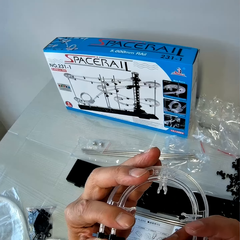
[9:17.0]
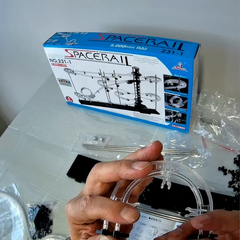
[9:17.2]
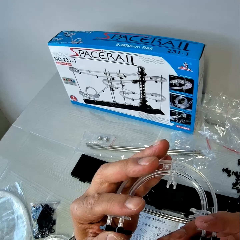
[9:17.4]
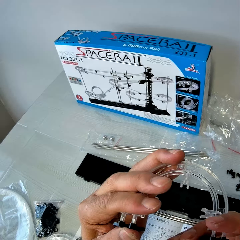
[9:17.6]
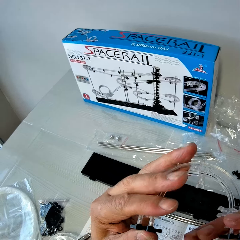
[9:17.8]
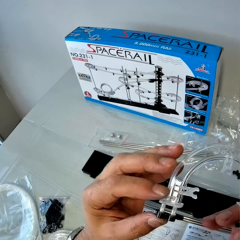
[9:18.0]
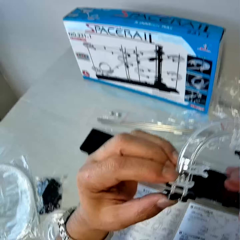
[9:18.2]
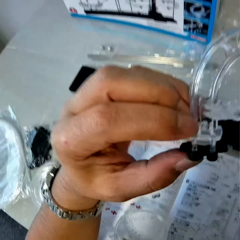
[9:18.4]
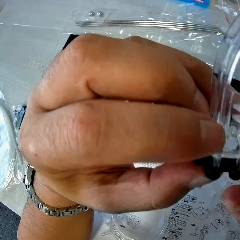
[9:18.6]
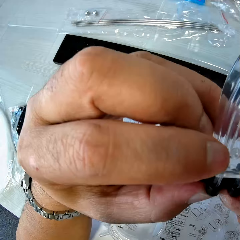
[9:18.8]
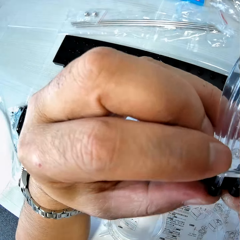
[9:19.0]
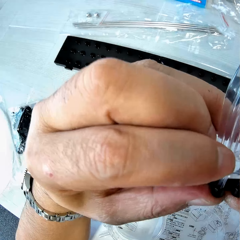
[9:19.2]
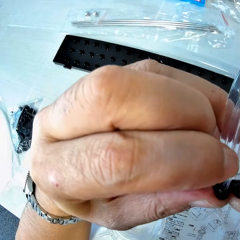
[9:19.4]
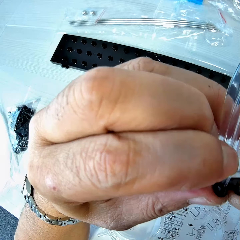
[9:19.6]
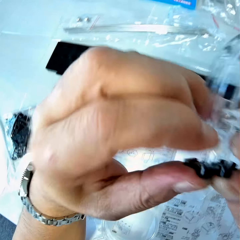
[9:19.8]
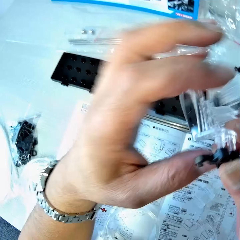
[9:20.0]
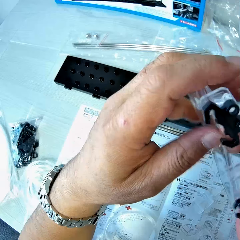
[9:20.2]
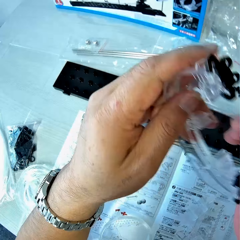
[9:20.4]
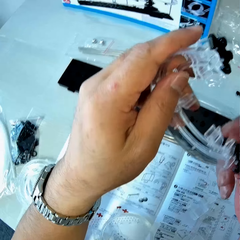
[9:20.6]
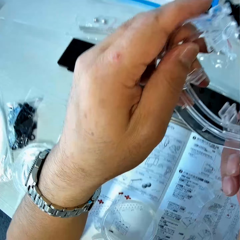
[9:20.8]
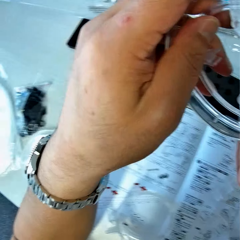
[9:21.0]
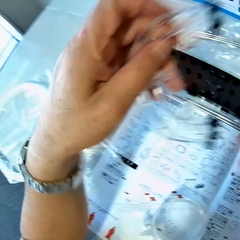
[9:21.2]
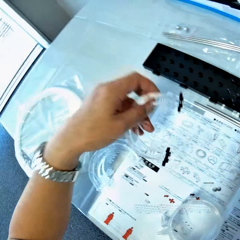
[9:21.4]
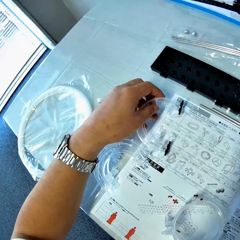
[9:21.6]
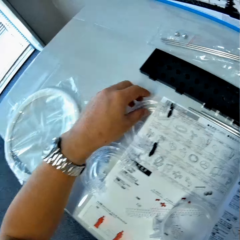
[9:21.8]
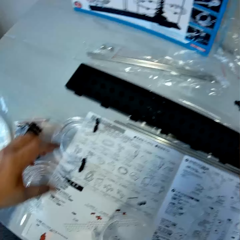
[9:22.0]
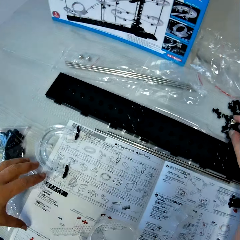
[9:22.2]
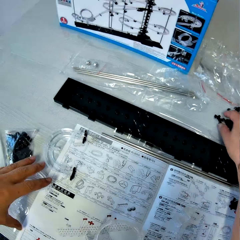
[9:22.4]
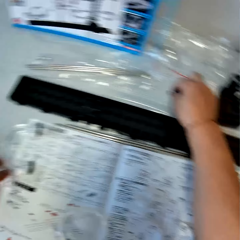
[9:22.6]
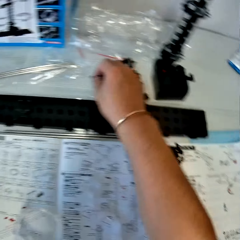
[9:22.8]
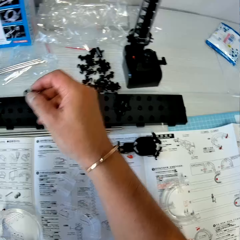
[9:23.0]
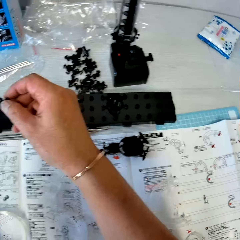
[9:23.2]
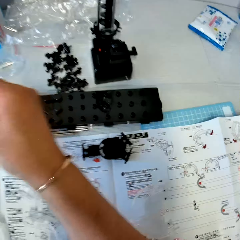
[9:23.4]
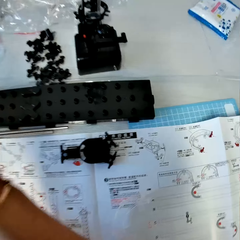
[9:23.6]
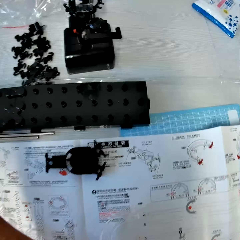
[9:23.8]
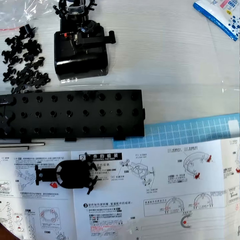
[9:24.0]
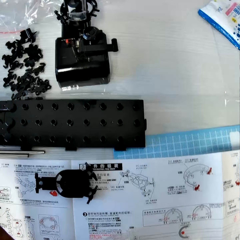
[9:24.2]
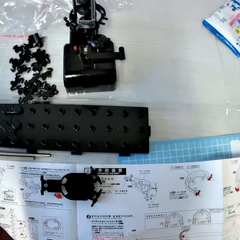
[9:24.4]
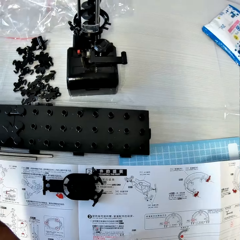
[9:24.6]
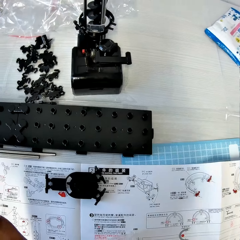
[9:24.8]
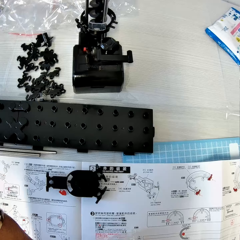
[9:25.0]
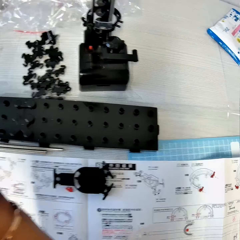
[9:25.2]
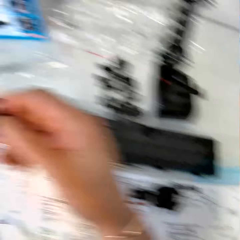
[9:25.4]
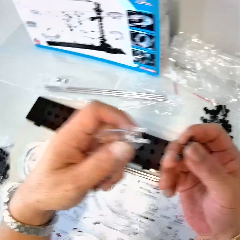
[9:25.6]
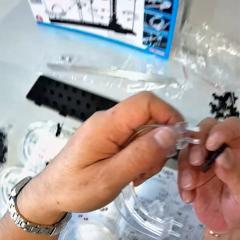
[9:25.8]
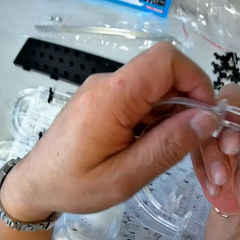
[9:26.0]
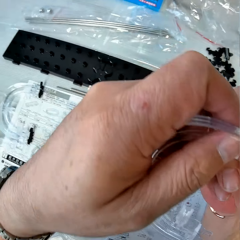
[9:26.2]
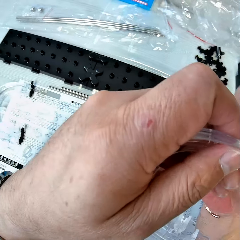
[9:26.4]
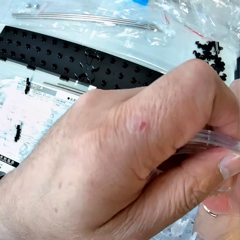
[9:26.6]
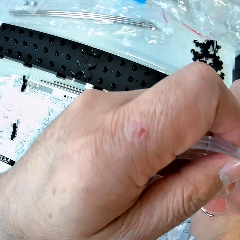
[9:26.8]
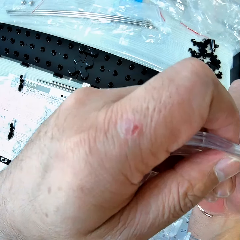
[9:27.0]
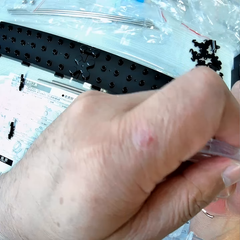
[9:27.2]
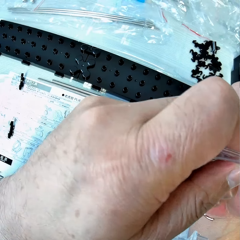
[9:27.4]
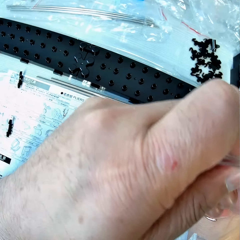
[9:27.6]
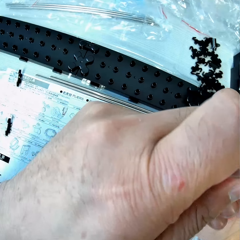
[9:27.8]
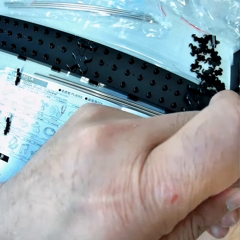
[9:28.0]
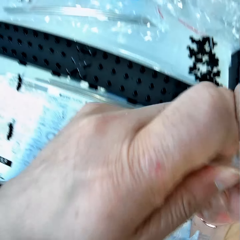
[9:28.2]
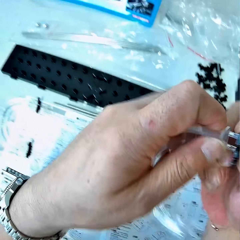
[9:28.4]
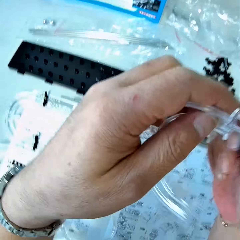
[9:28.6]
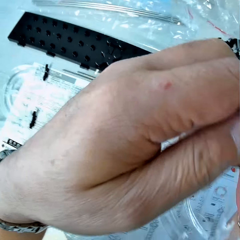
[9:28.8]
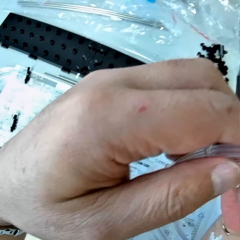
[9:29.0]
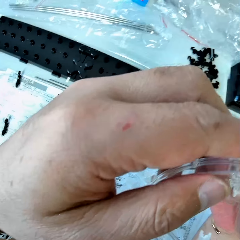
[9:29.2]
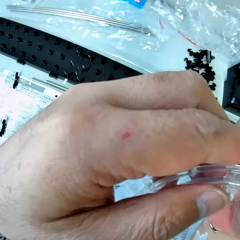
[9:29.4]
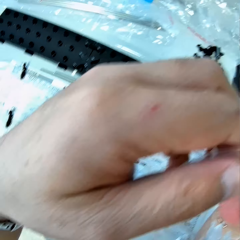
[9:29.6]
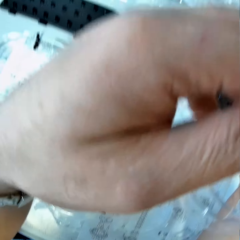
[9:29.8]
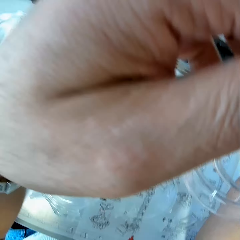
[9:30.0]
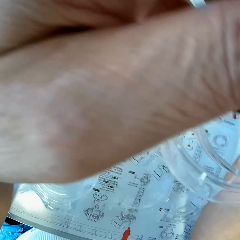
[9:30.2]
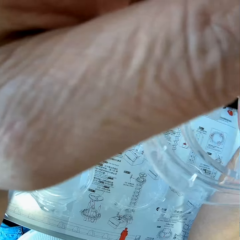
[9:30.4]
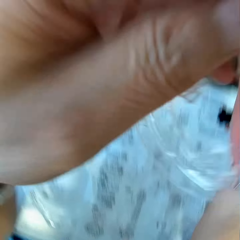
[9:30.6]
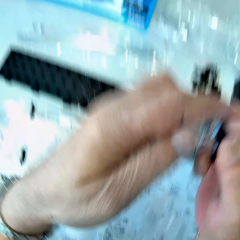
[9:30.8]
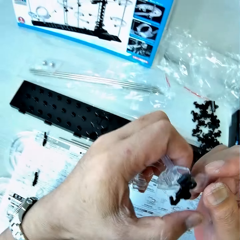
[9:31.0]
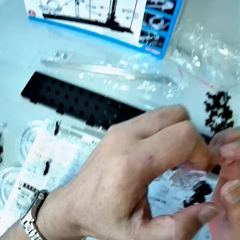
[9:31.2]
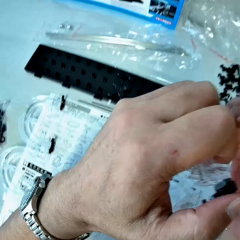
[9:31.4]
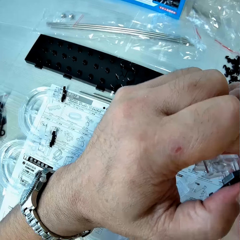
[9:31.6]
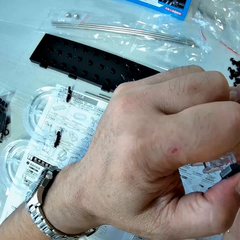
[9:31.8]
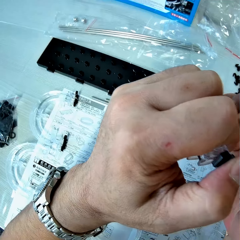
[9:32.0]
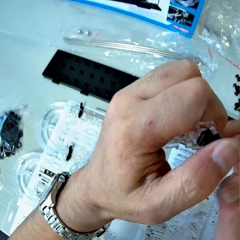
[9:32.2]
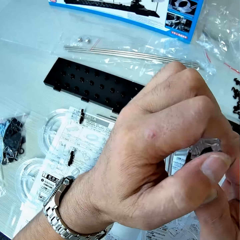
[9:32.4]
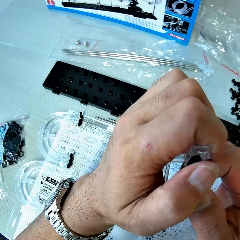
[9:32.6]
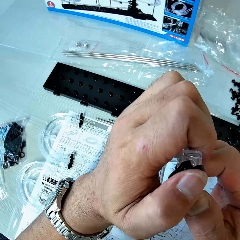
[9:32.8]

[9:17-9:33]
The camera wearer tightens the rail stand on the corner part. They drop the corner part and the rail stands on the table. They pick up a rail stand from the table. They fix the rail stand on the corner part.

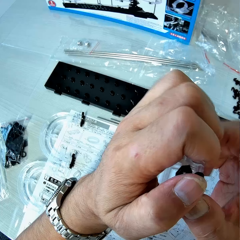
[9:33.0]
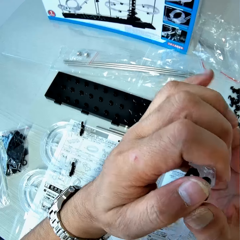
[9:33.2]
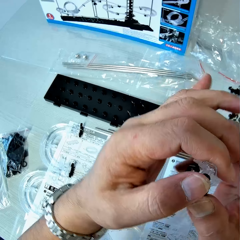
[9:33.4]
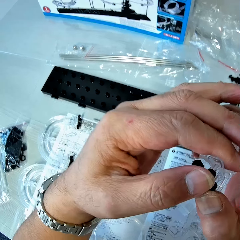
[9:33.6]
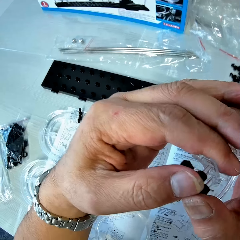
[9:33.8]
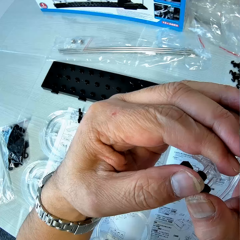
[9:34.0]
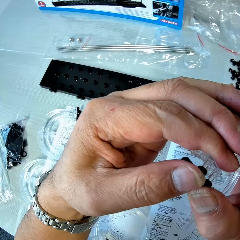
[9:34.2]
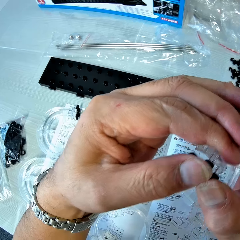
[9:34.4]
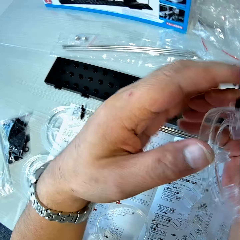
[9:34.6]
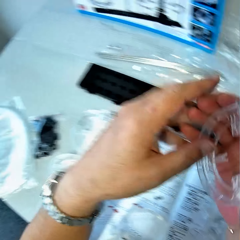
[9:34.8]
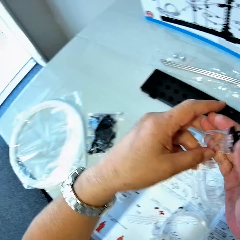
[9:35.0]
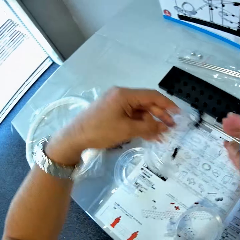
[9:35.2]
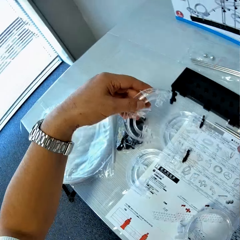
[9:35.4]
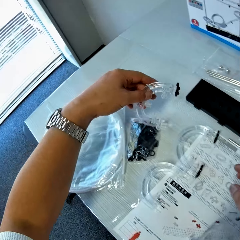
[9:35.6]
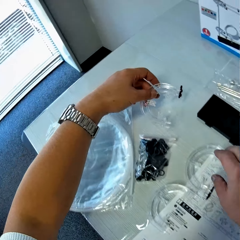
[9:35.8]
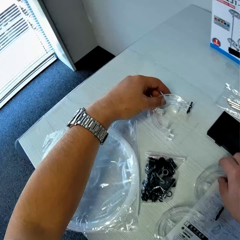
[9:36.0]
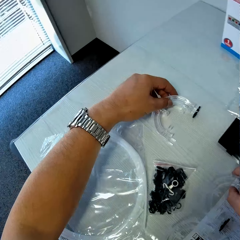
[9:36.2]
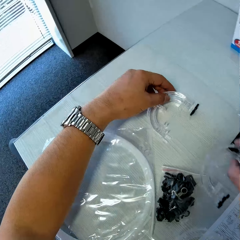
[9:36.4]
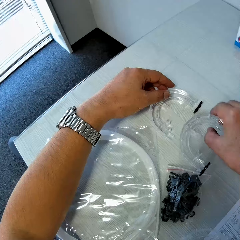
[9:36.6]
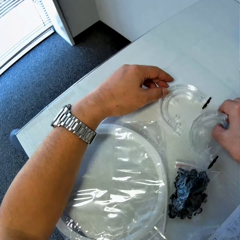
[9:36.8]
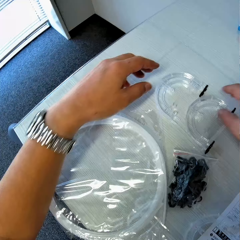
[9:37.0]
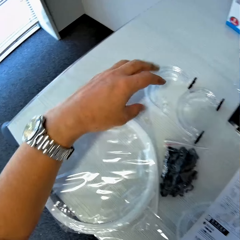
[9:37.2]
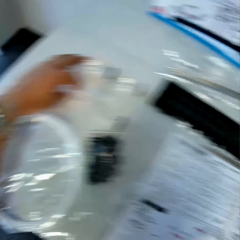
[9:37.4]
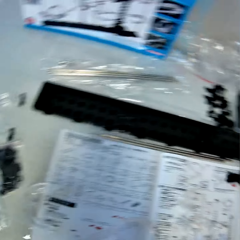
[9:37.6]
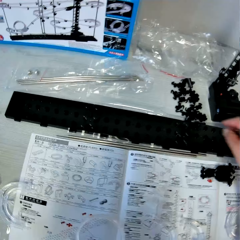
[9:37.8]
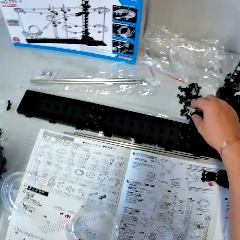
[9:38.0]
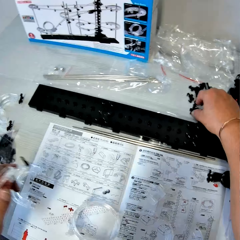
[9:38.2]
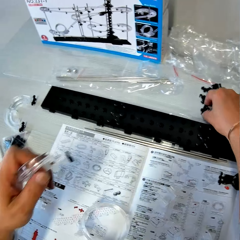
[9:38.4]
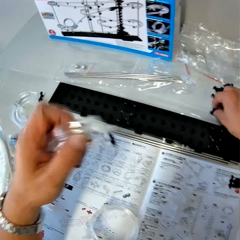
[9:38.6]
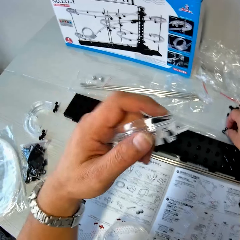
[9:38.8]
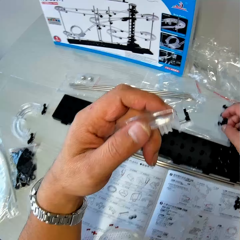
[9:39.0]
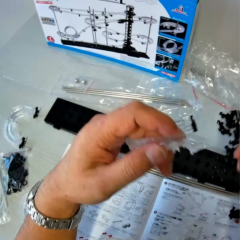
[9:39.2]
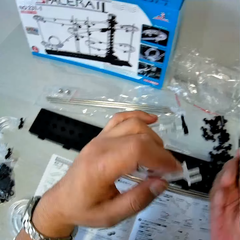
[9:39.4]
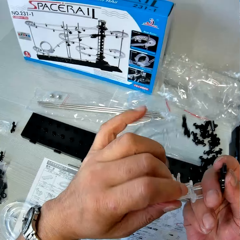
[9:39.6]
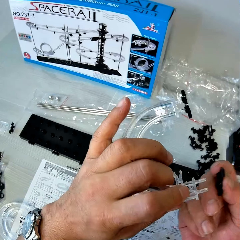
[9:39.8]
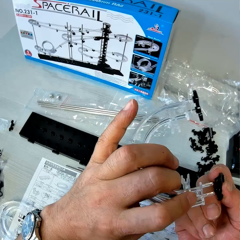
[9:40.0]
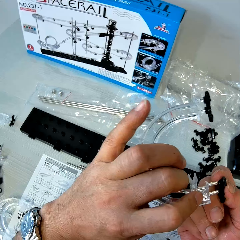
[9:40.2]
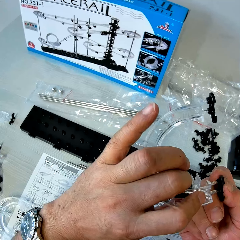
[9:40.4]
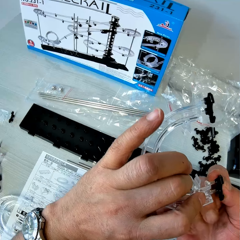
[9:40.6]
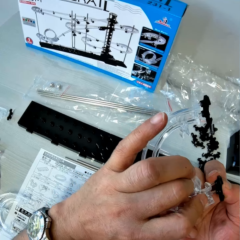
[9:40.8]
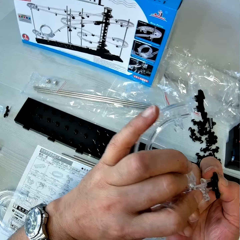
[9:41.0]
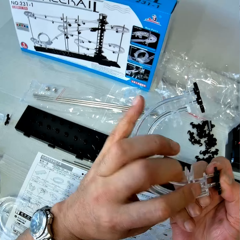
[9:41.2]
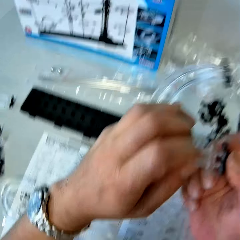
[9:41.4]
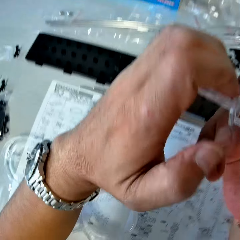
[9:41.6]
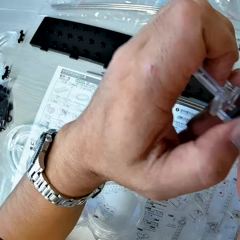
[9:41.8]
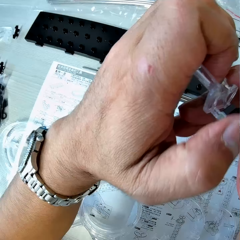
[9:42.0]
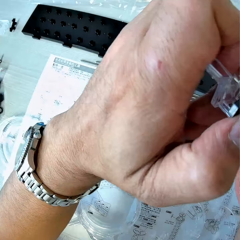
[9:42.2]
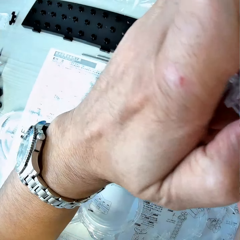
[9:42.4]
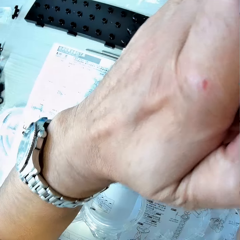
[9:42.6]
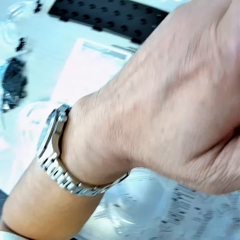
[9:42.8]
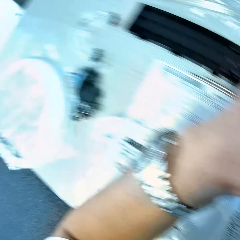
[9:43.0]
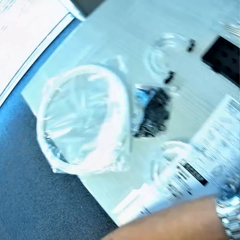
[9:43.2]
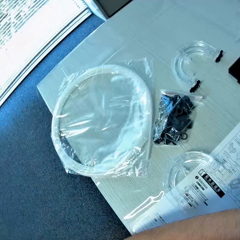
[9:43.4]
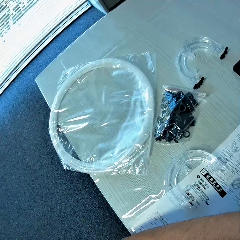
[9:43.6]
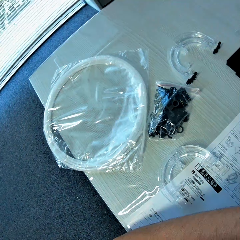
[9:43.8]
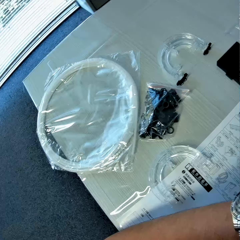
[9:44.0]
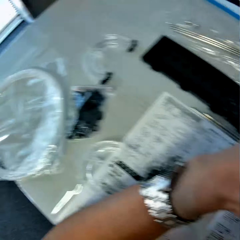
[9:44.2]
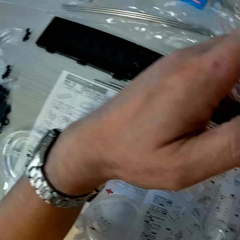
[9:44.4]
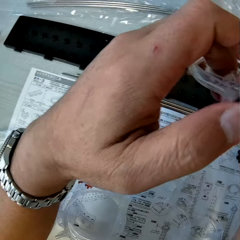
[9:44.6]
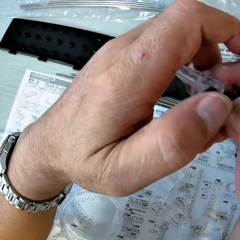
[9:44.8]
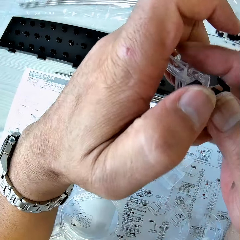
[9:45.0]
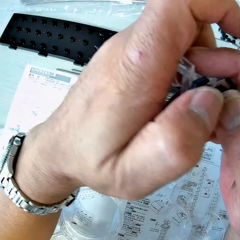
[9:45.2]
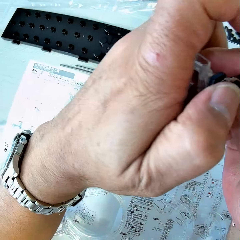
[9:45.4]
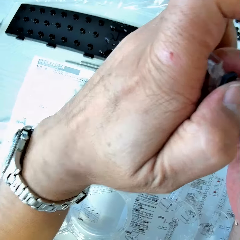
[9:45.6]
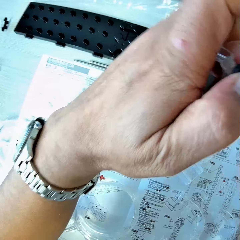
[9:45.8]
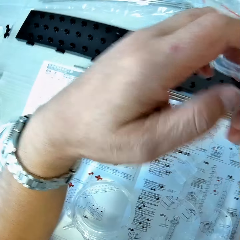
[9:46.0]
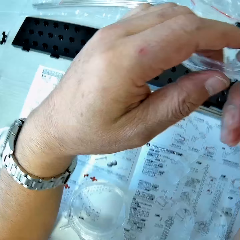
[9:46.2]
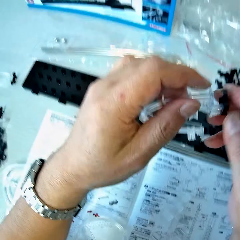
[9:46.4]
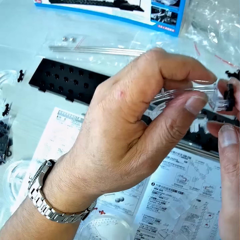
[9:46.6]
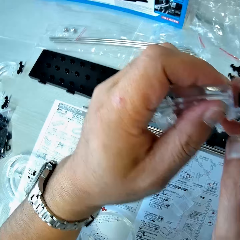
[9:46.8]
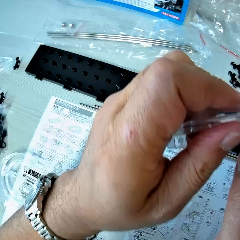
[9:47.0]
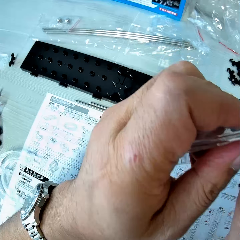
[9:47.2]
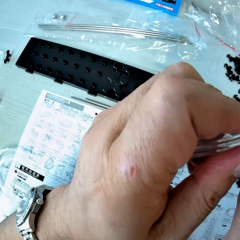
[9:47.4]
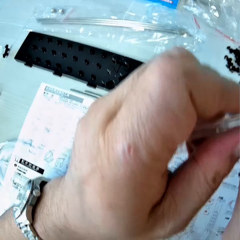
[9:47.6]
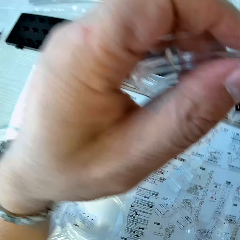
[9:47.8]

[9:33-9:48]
The camera wearer drops the corner part with rail stand on the table. He holds the corner part on the table with his right hand. He places the corner parts together on the table. He picks up the corner part from the table. He picks up a rail stand from the table. He fixes the rail stand on the corner part. He looks around the room. He tightens the rail stand on the corner part.
